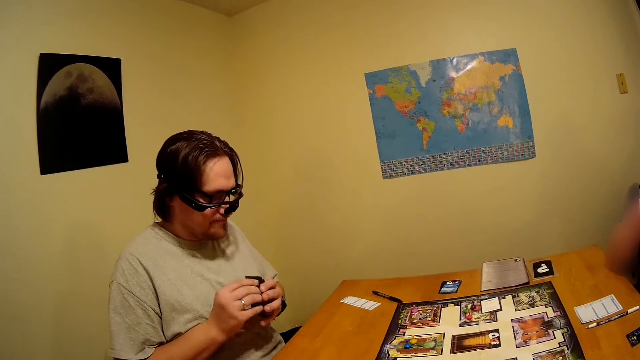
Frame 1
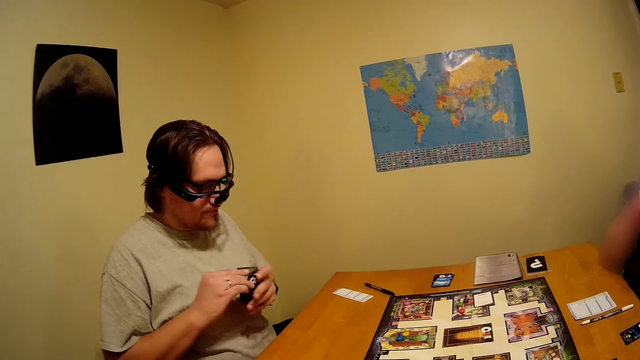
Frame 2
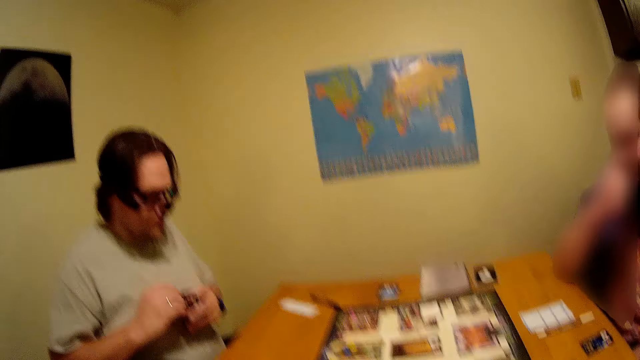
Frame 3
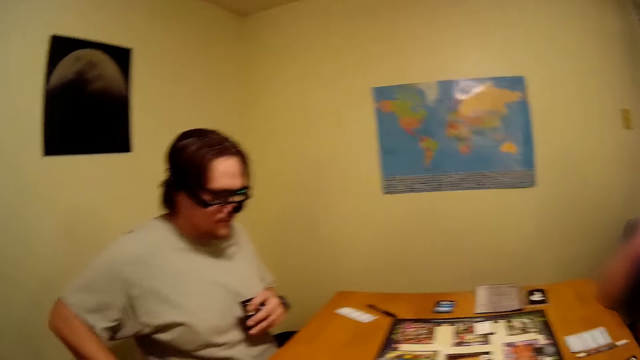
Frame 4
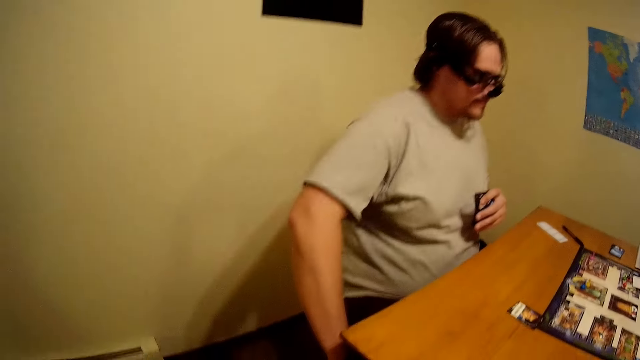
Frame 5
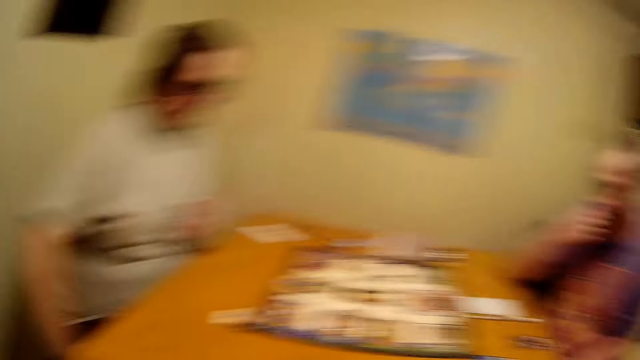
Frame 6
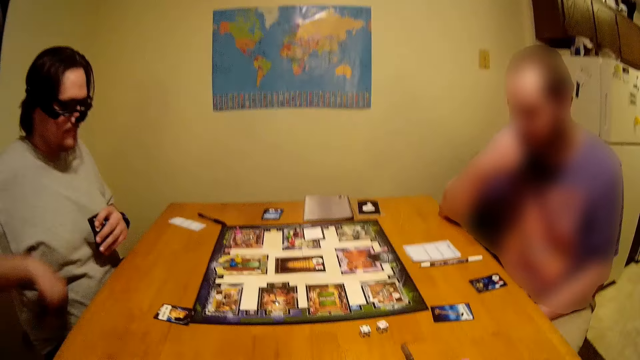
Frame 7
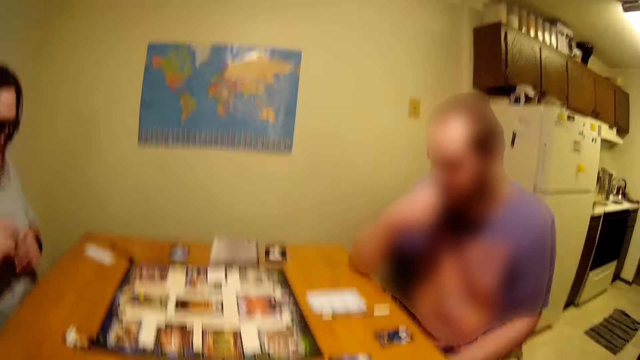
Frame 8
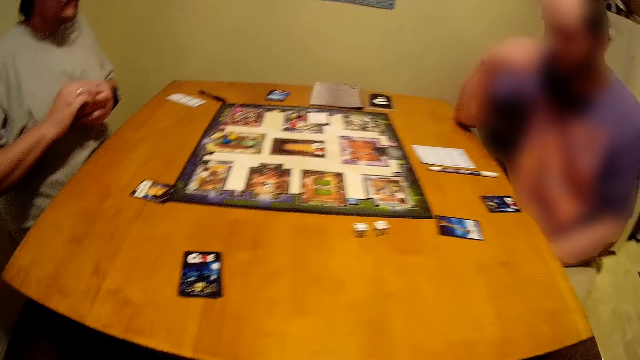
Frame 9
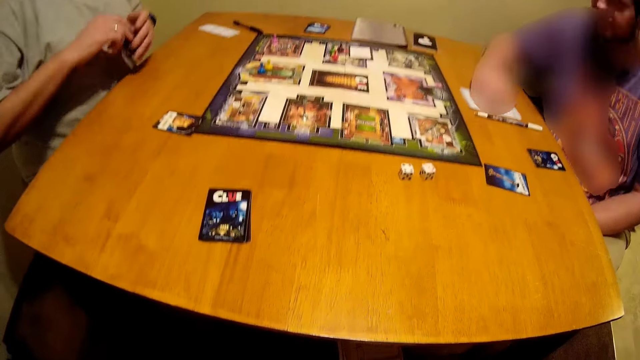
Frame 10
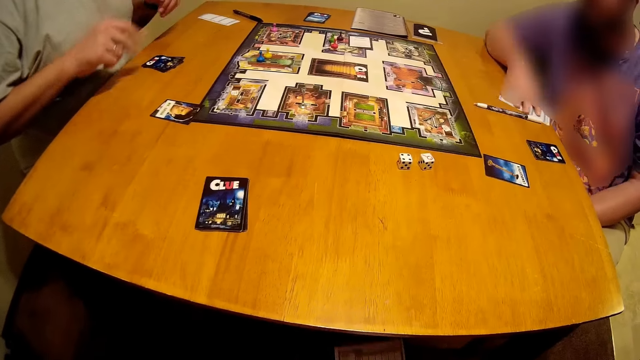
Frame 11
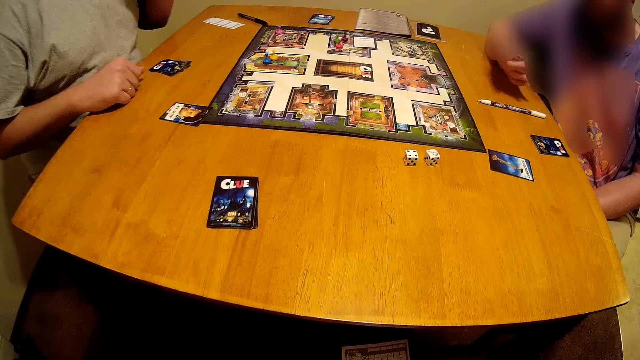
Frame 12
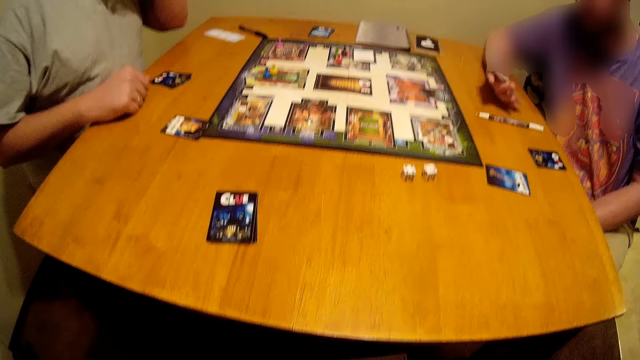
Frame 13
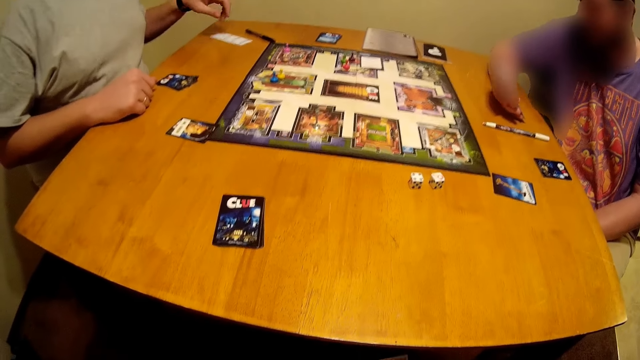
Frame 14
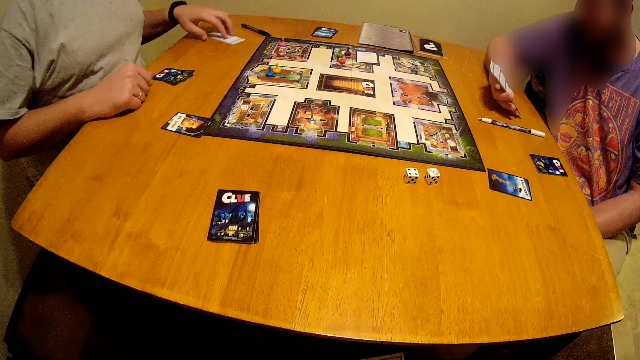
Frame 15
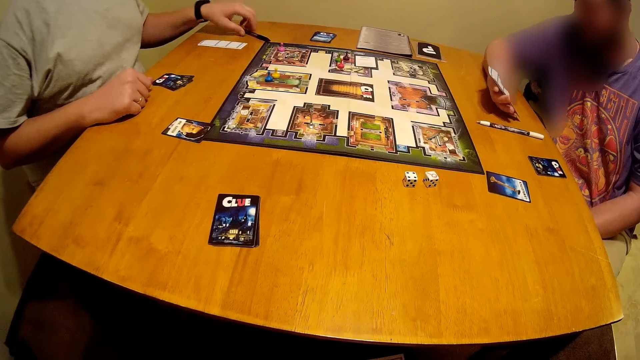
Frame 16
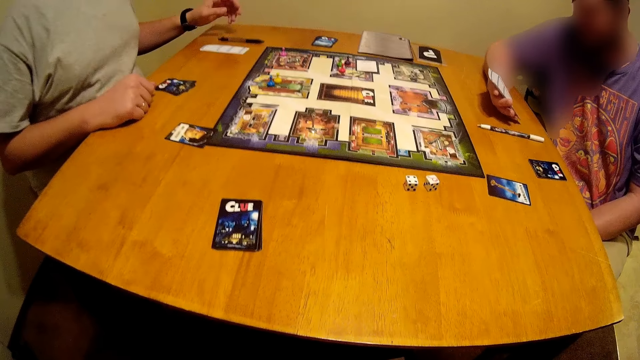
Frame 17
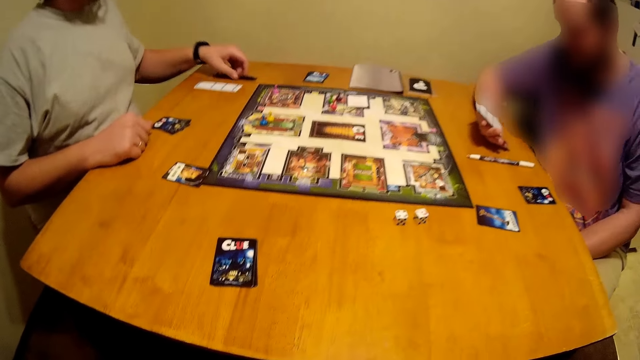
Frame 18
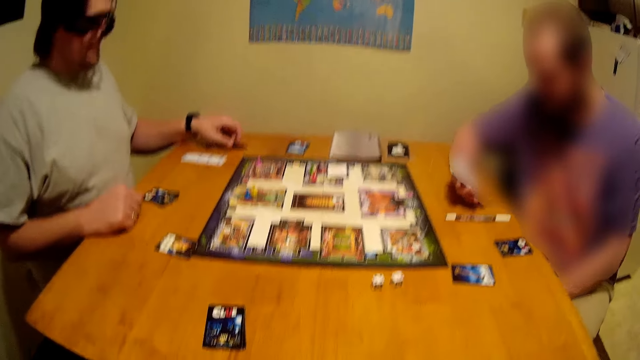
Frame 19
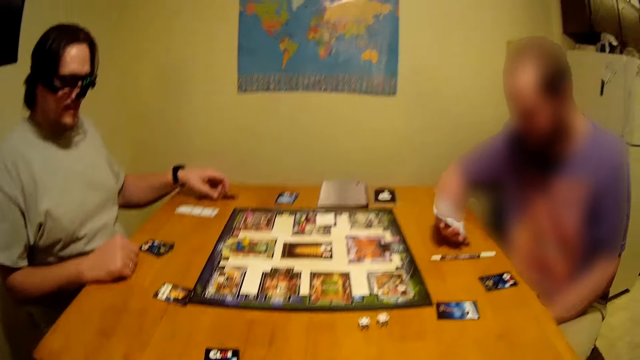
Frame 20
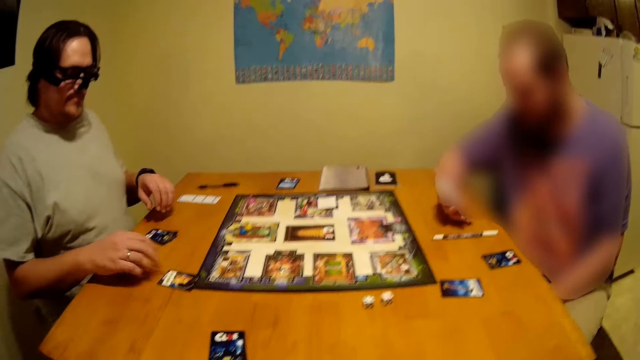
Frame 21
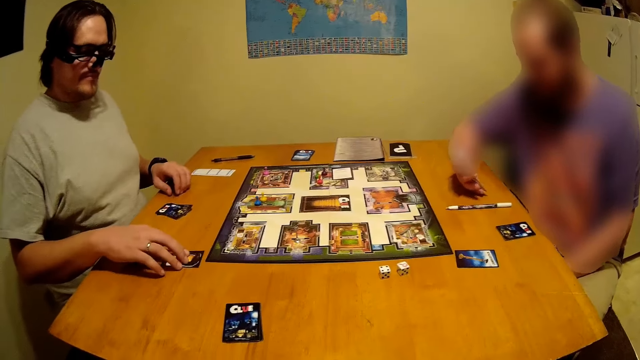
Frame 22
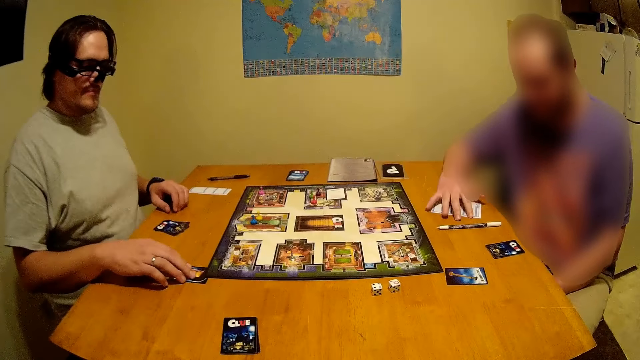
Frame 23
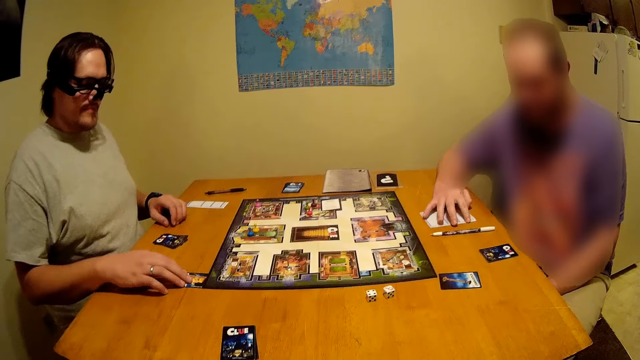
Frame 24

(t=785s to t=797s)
A person picks a paper on the table. The person throws the cards on the table.

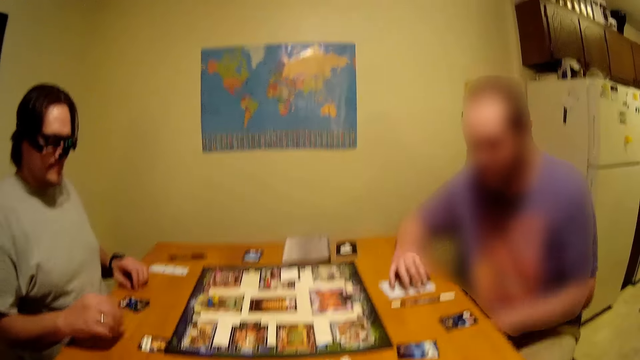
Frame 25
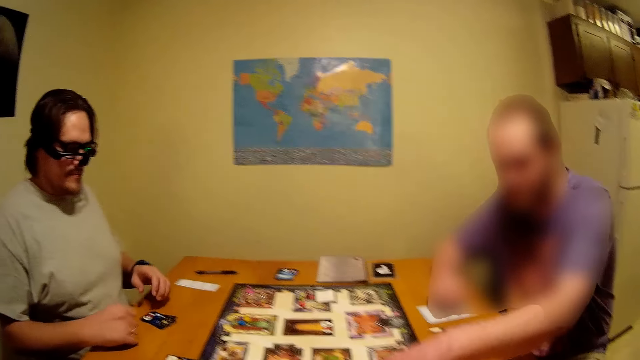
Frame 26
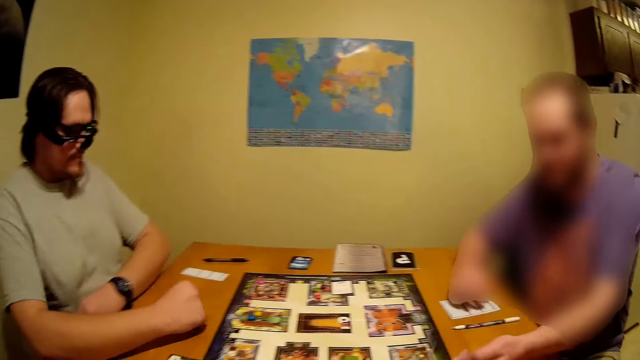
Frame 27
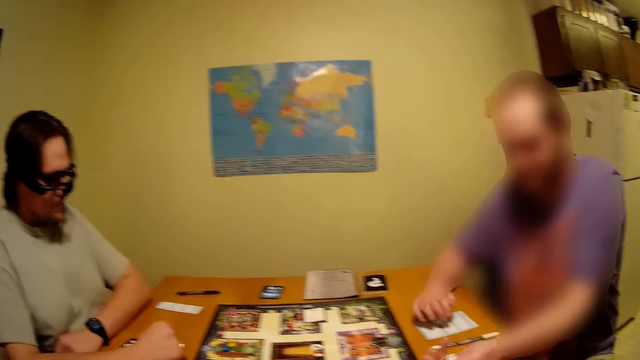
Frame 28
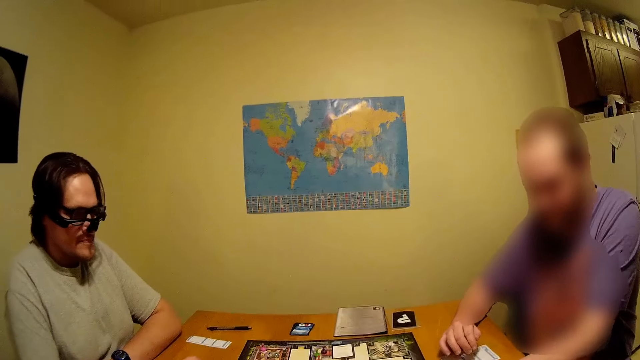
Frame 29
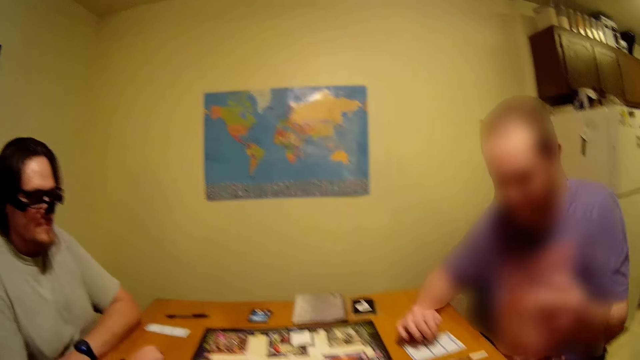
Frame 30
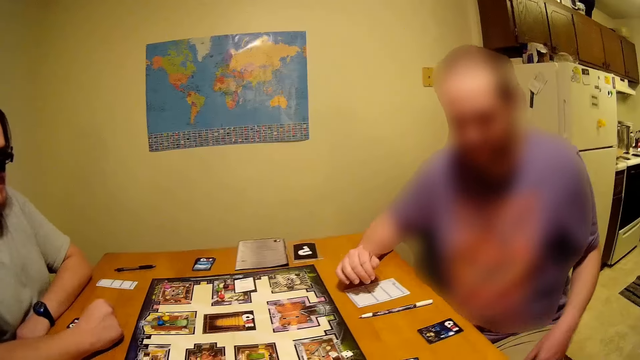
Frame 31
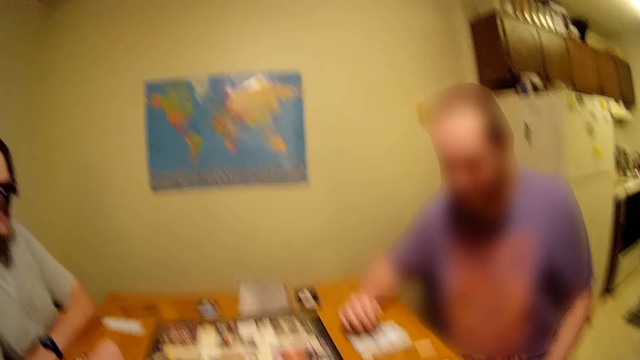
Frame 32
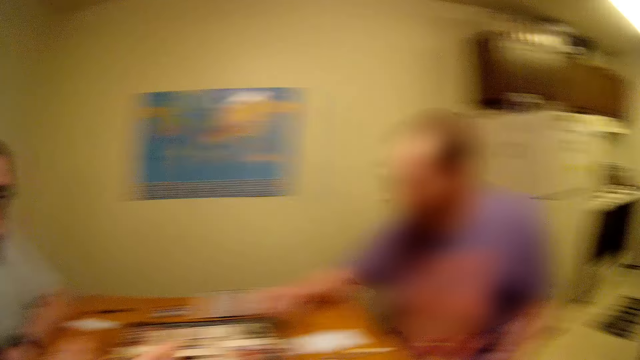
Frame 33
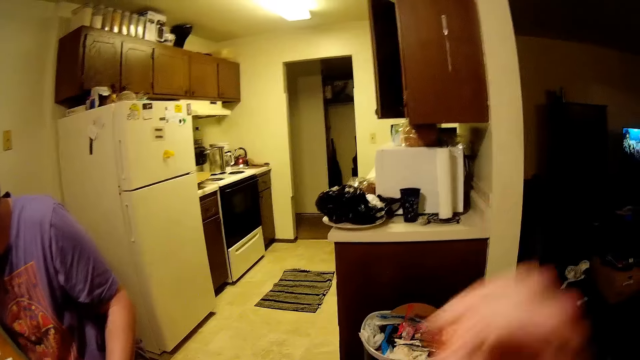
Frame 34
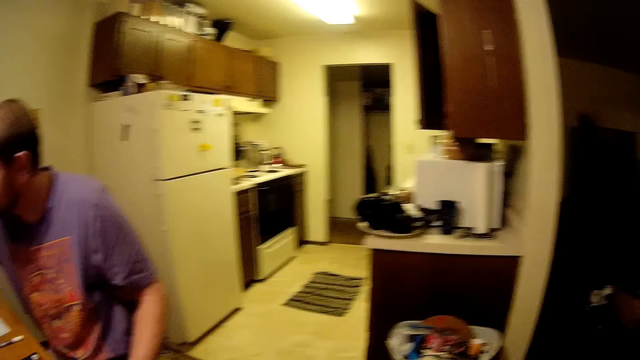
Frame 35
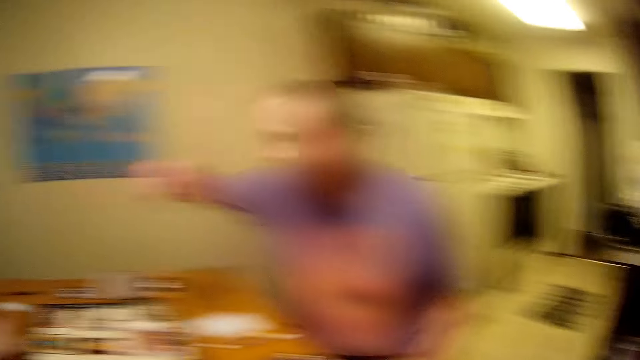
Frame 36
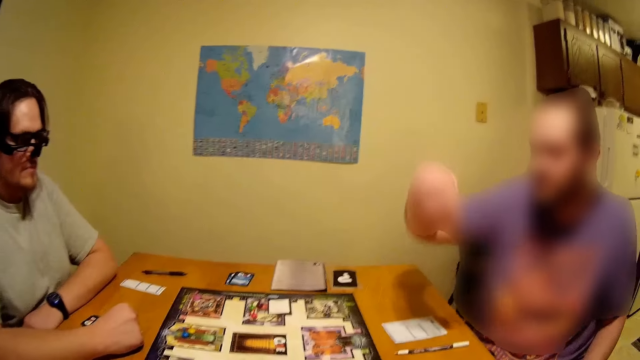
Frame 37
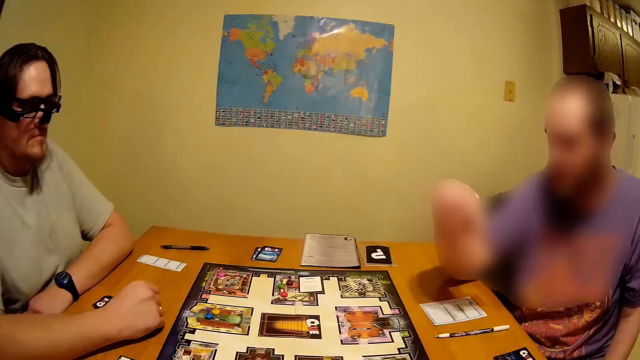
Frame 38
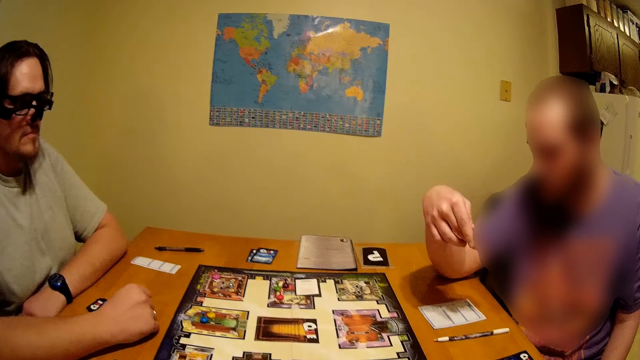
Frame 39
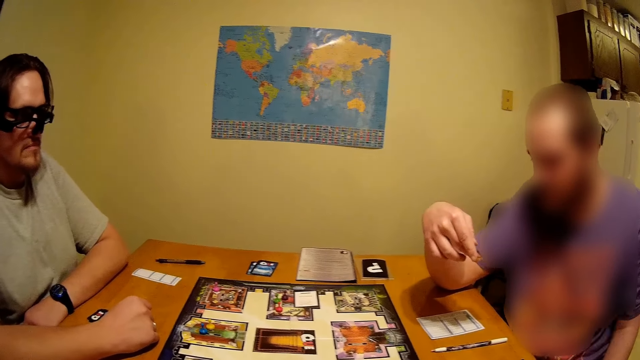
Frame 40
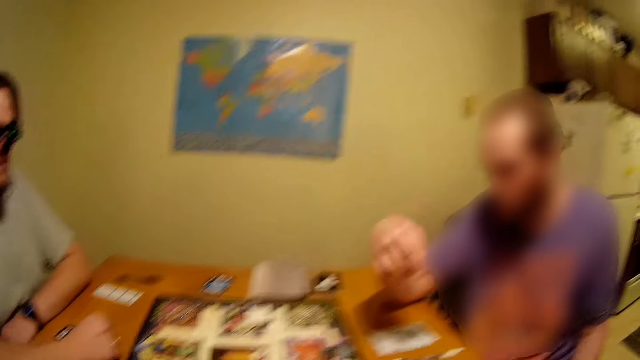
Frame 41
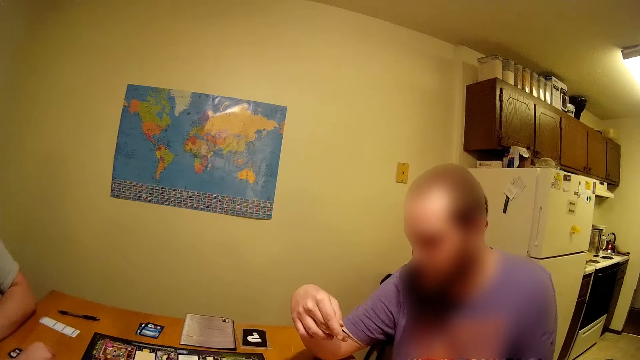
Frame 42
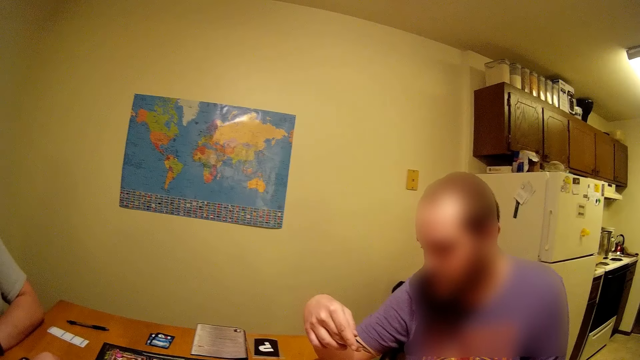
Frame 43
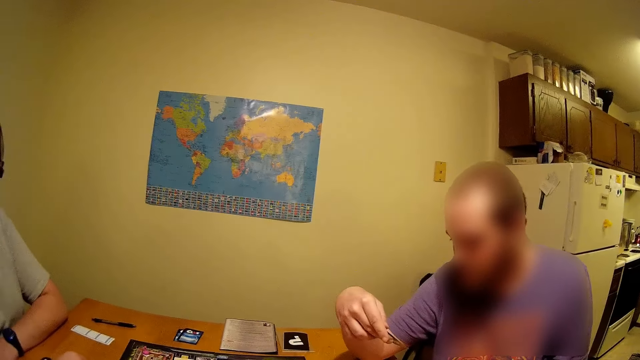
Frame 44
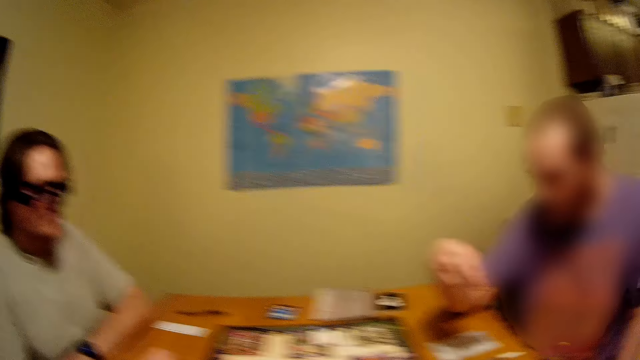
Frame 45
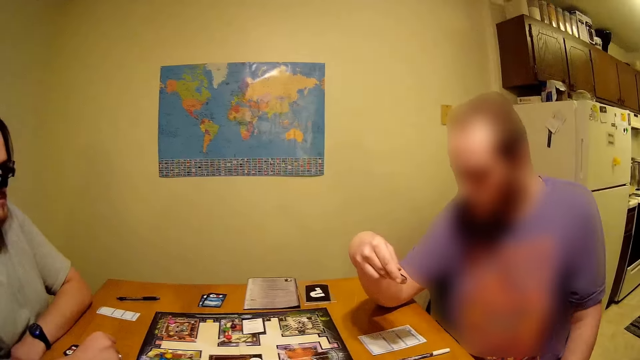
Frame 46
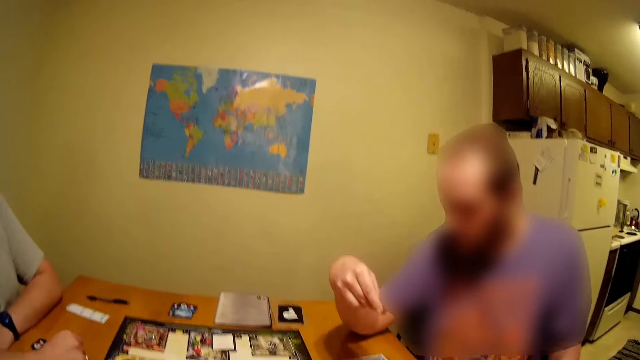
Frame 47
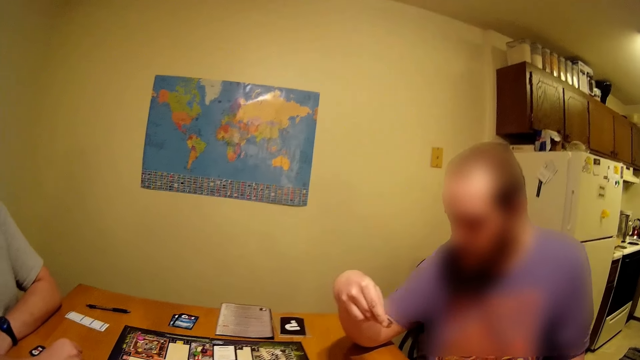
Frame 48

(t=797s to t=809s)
The camera wearer throws a piece of paper in the dustbin. A man picks the card and takes a close look at the card.
